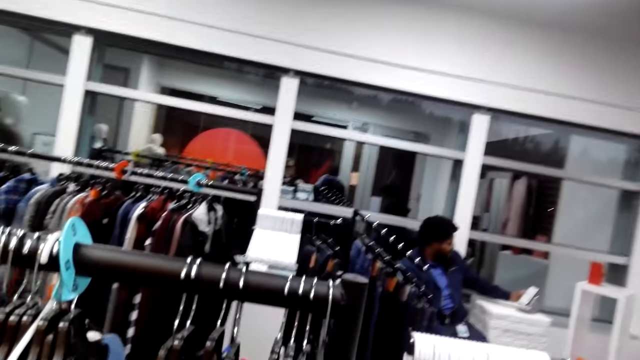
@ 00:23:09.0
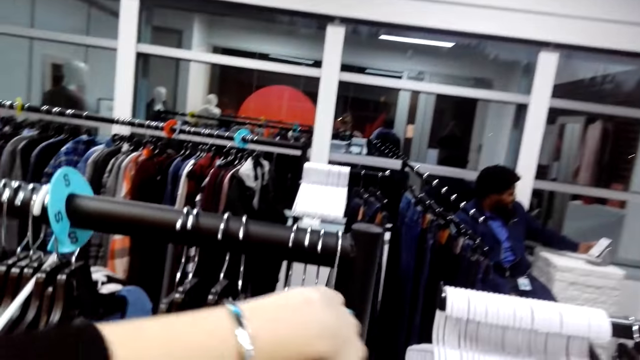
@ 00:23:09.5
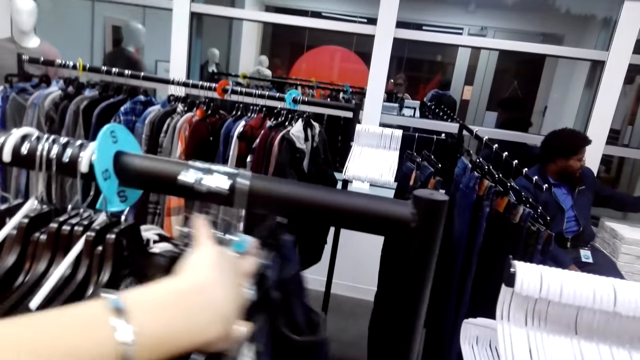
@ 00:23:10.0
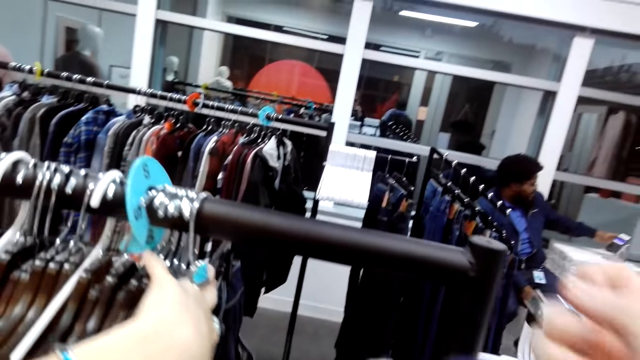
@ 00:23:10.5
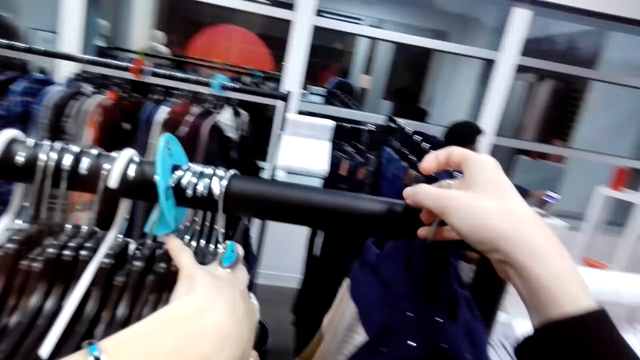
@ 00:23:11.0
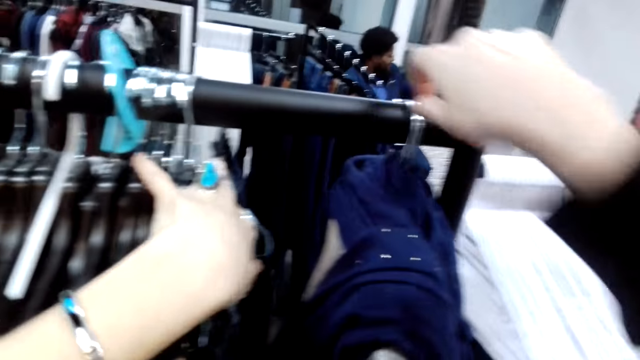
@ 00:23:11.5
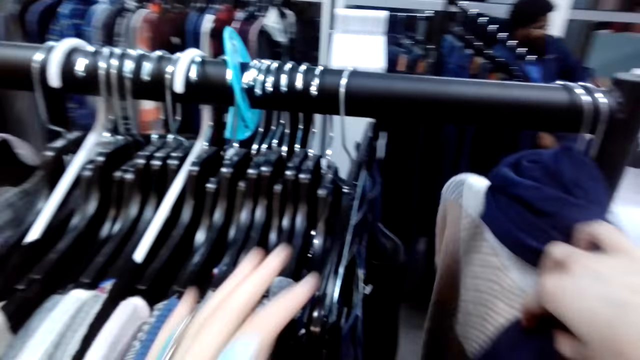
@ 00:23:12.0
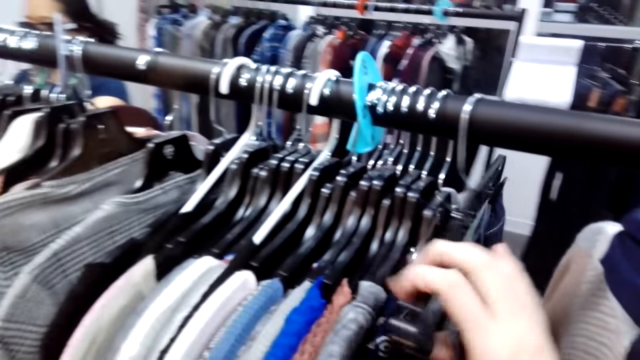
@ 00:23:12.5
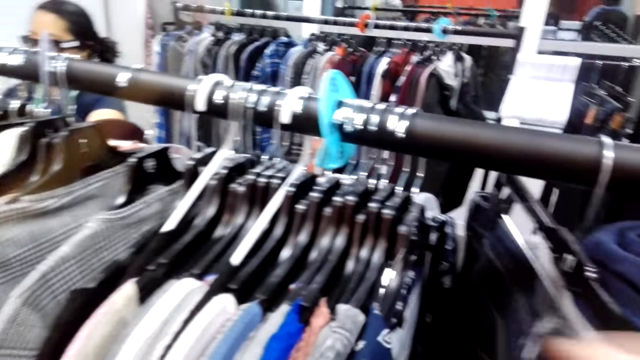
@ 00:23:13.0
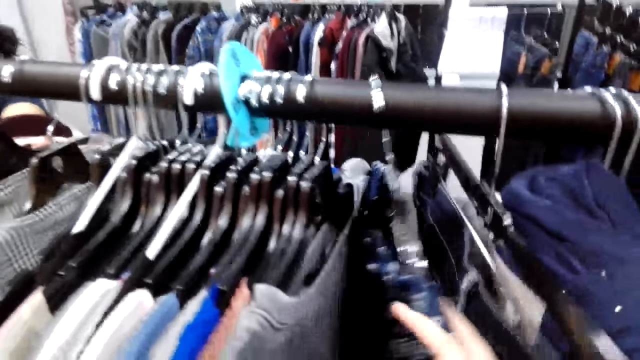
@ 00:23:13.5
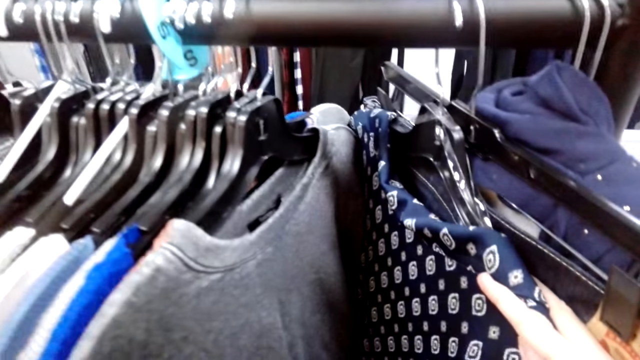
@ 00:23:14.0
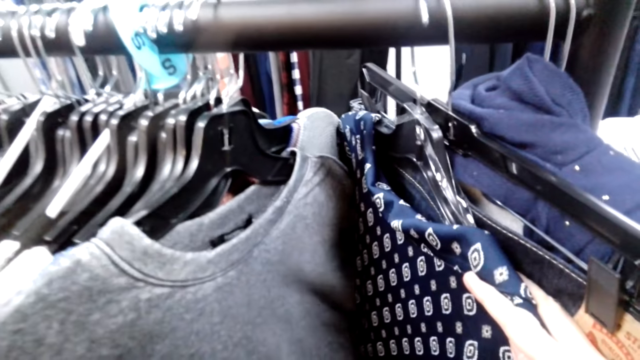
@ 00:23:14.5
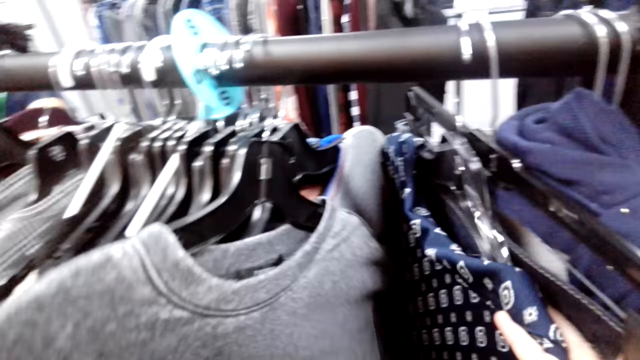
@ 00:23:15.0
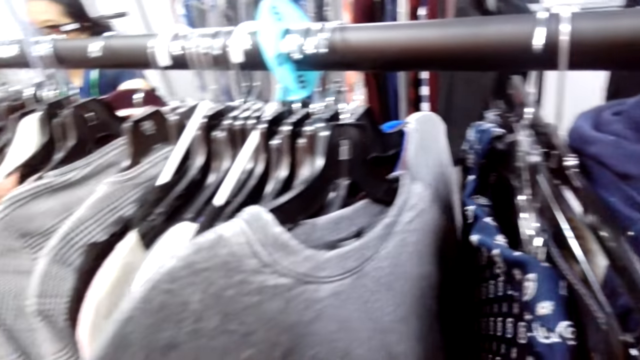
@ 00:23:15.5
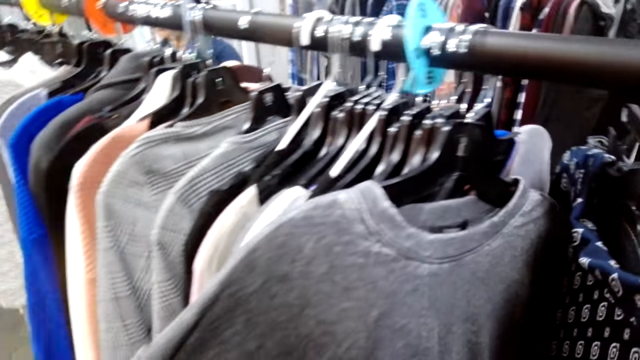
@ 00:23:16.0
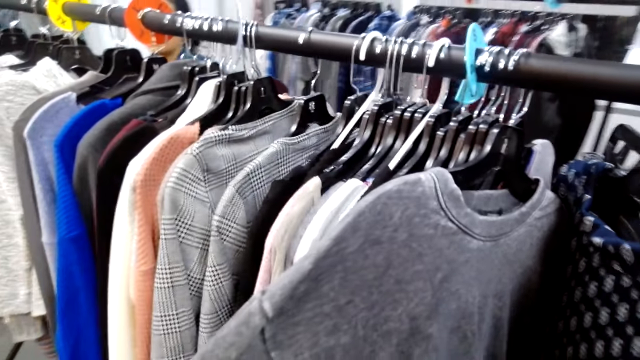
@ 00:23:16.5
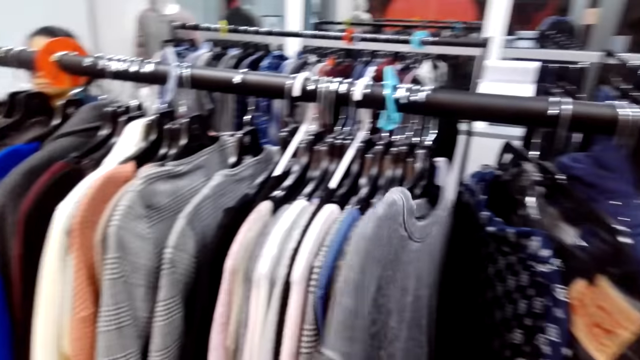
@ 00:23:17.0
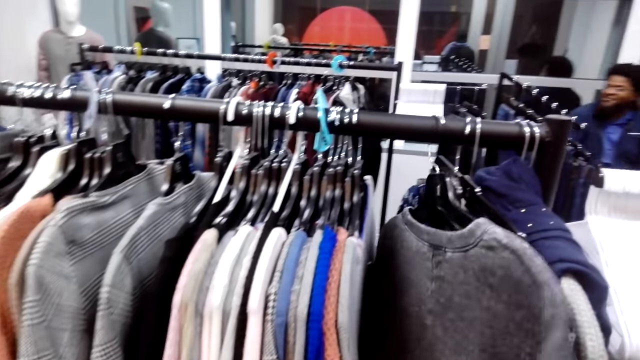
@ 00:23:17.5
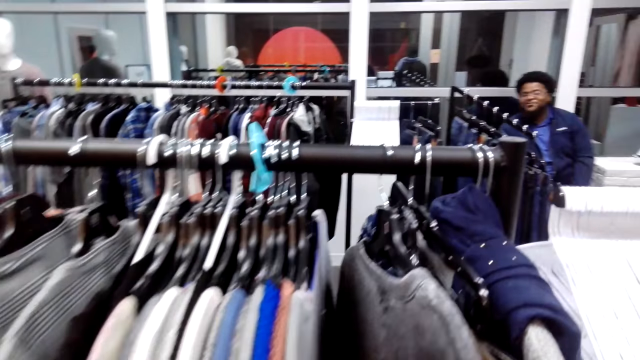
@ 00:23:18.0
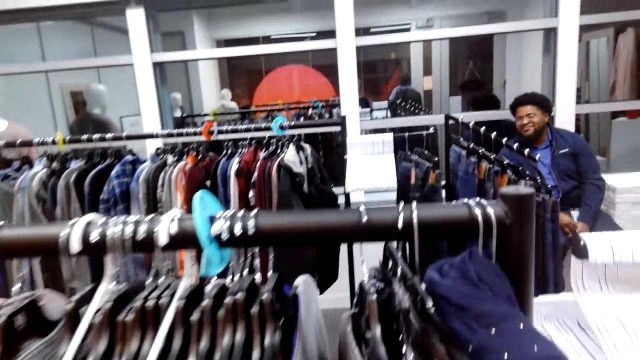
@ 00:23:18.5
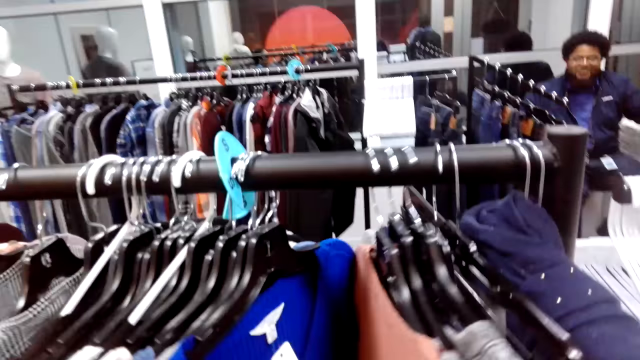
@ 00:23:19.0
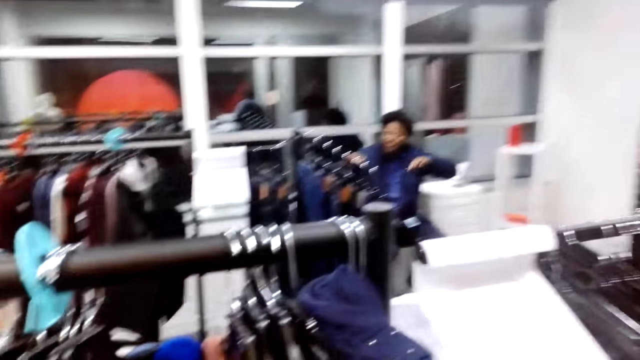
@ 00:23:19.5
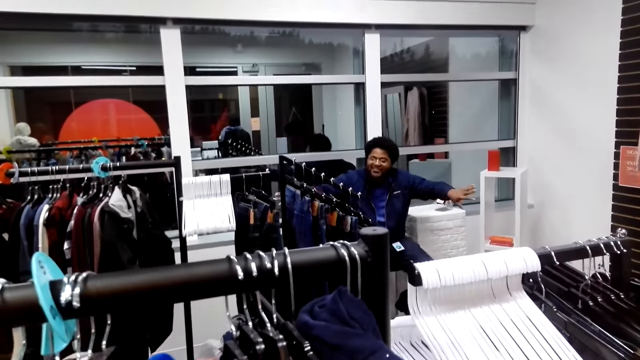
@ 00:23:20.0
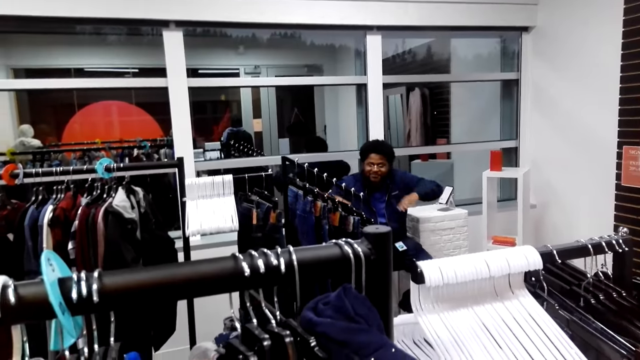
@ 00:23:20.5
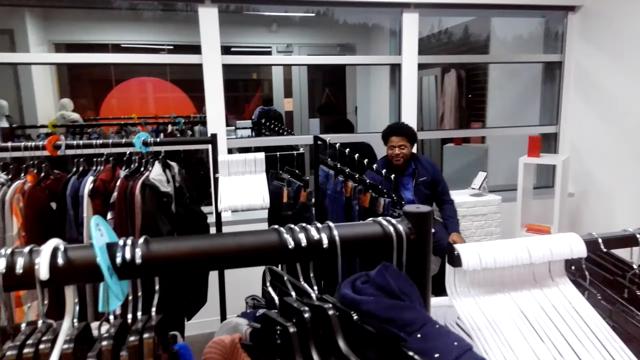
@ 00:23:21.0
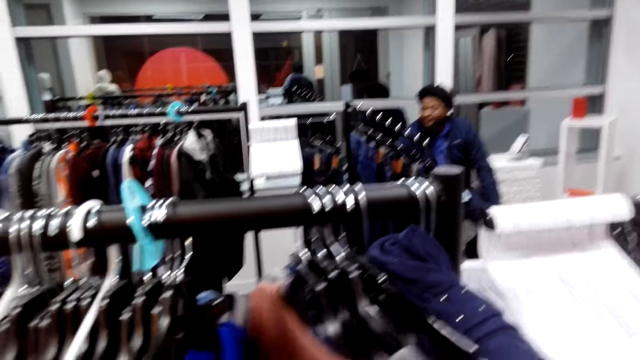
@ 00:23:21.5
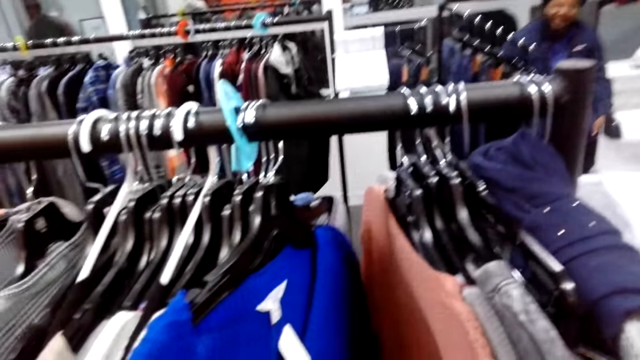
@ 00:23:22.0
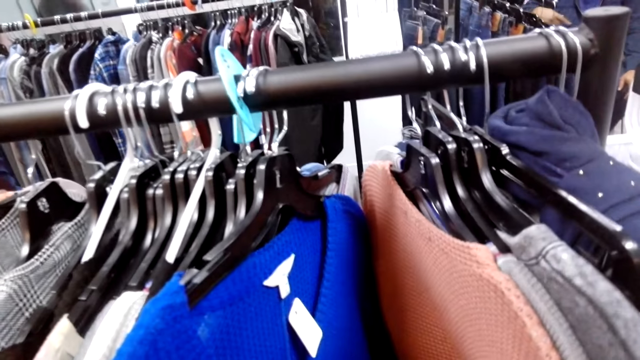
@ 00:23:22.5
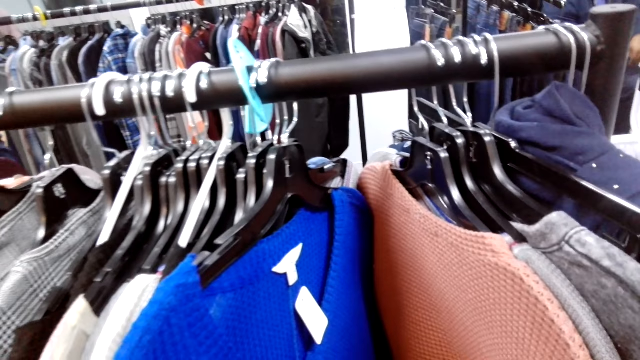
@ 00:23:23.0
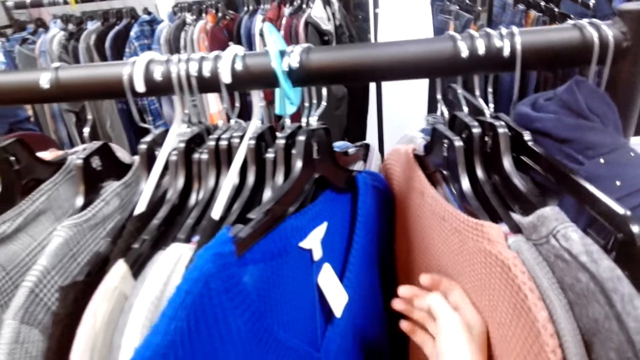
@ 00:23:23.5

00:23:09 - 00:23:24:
The camera wearer stops walking. They adjust hangers on the bar. They move hung sweaters. They hang a sweater. They move the hung sweaters. They look at a hung sweater. They turn to the side. They adjust the hangers on the bar.

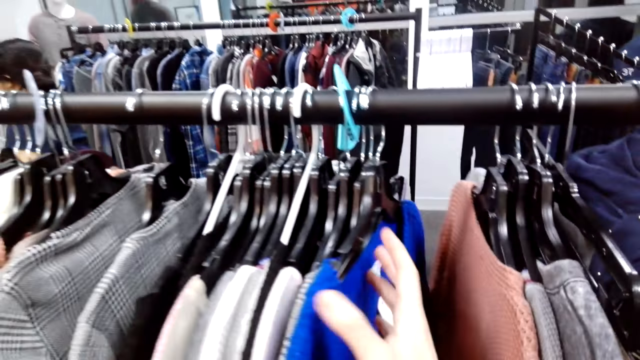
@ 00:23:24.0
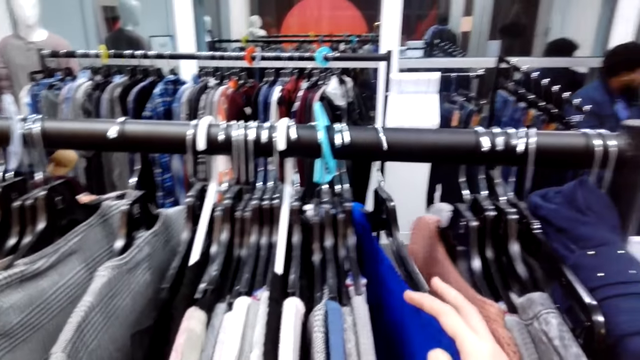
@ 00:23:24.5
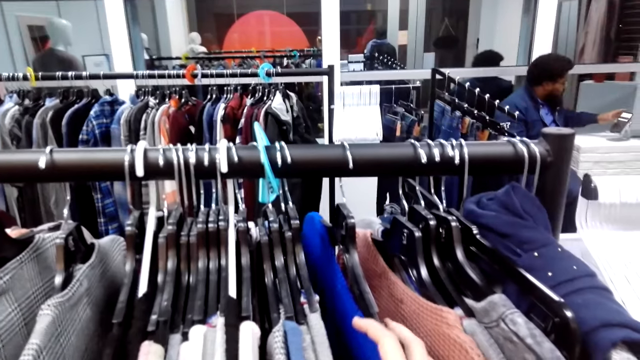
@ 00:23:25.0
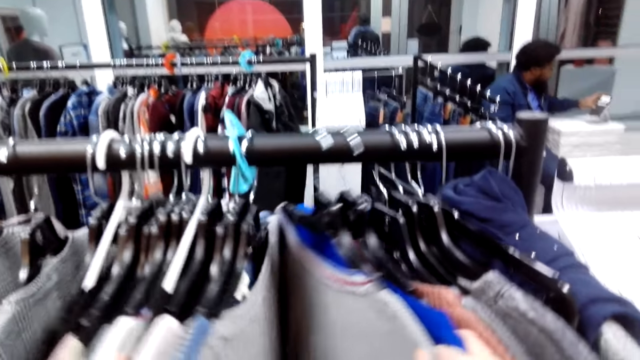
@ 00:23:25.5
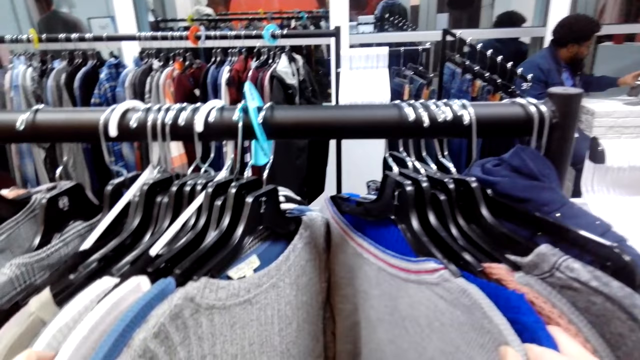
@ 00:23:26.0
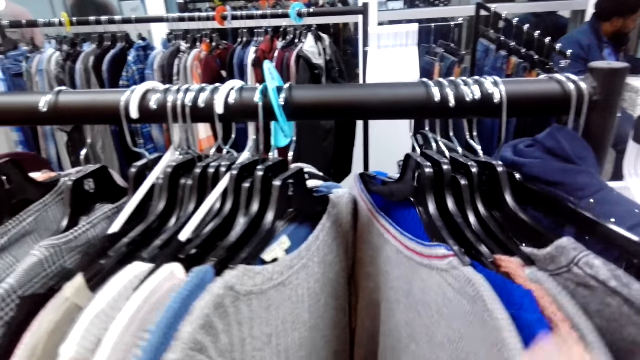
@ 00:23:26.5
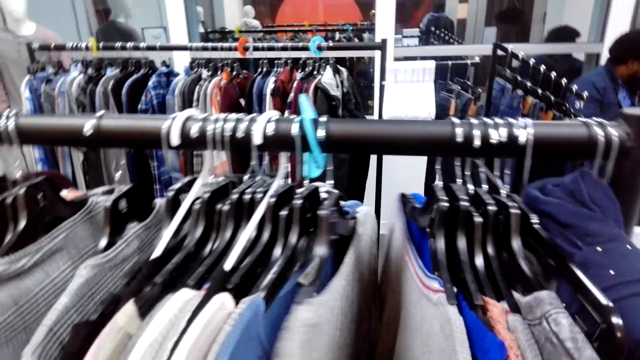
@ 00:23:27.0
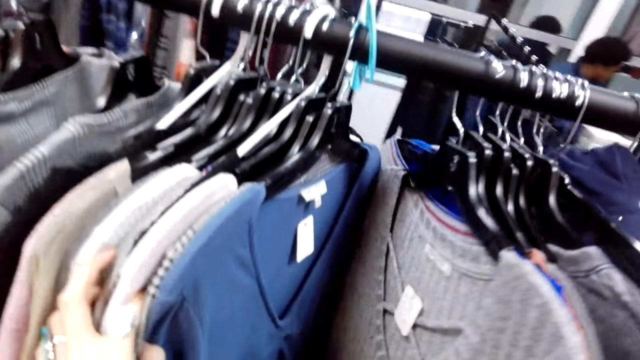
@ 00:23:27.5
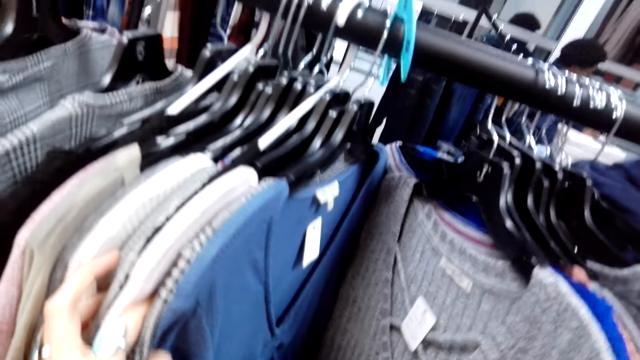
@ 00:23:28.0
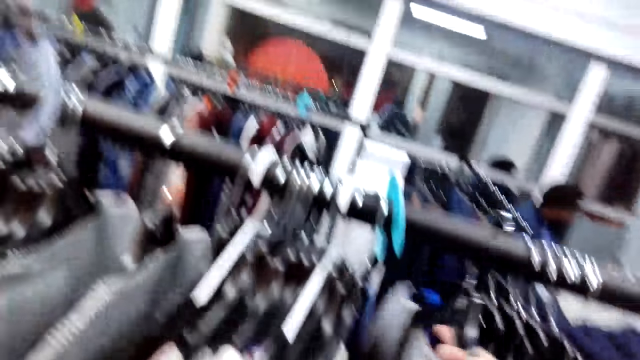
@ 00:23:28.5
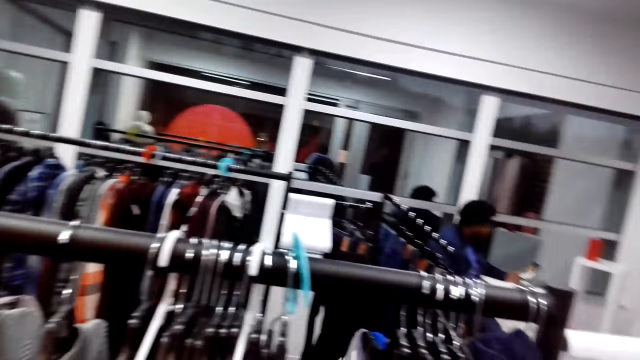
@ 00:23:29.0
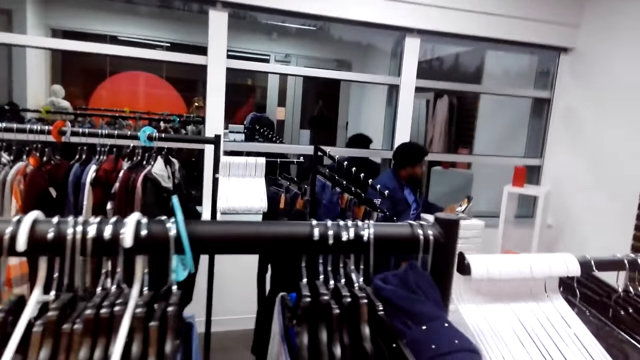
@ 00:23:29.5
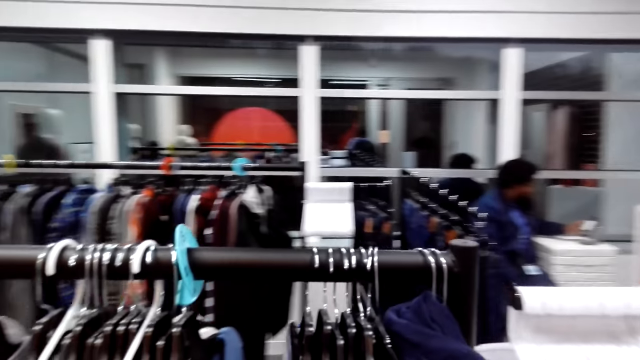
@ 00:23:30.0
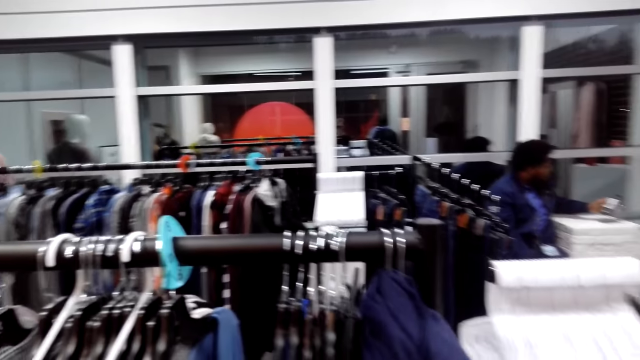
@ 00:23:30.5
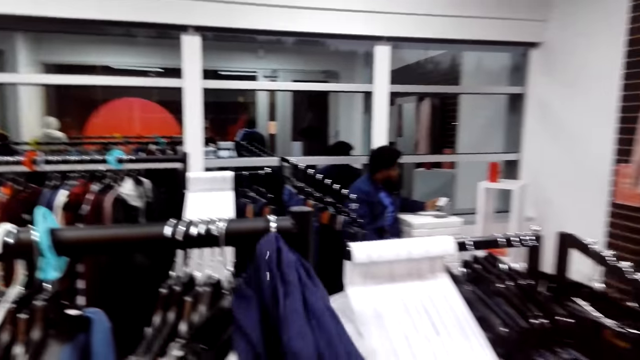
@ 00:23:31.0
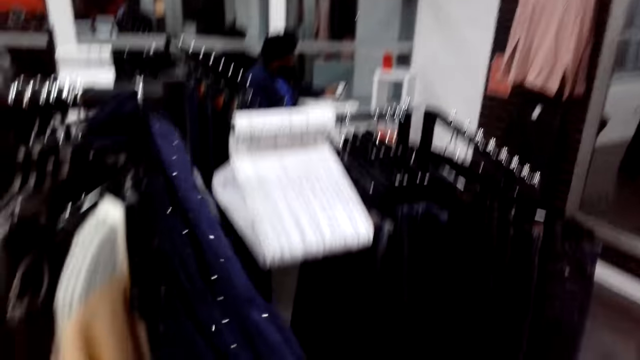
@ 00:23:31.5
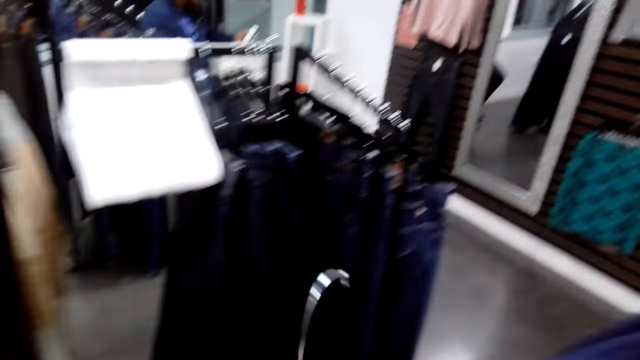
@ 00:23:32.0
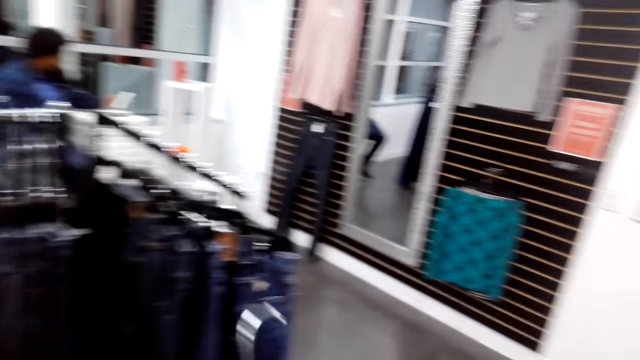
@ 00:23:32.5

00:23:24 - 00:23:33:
The camera wearer moves hung sweaters. They turn to the side. They take a hung sweater. They hold a cloth.
